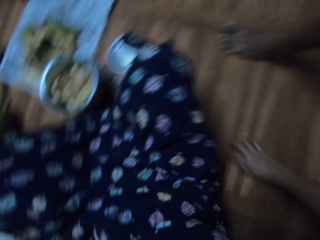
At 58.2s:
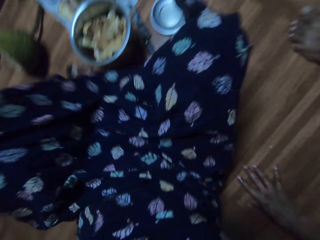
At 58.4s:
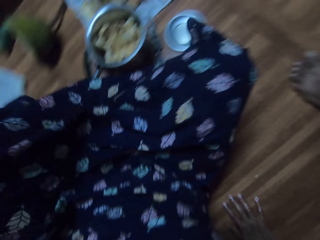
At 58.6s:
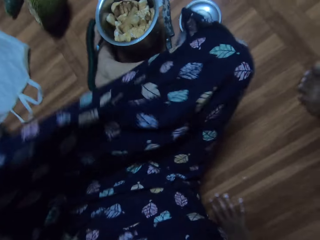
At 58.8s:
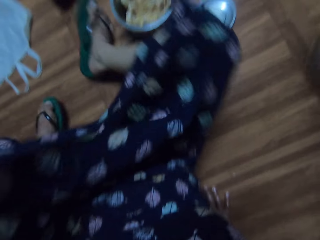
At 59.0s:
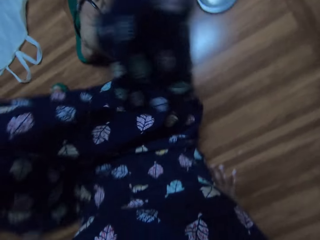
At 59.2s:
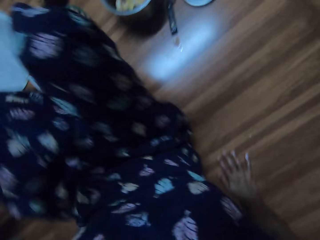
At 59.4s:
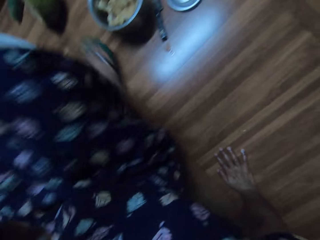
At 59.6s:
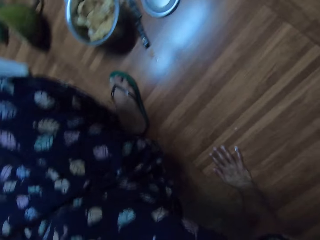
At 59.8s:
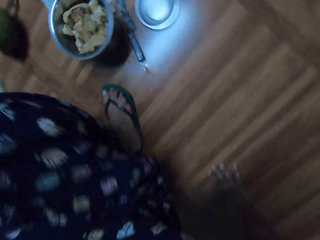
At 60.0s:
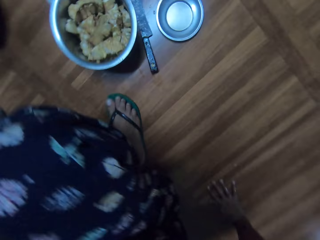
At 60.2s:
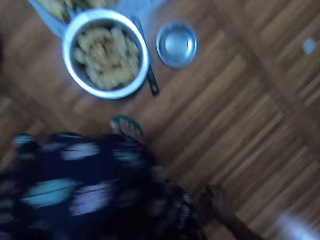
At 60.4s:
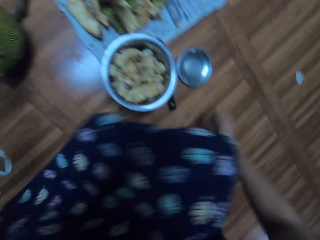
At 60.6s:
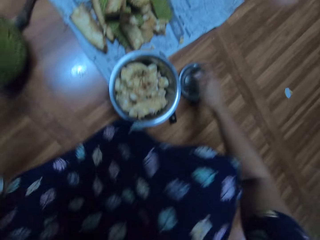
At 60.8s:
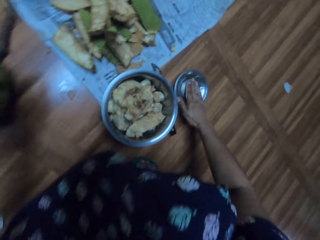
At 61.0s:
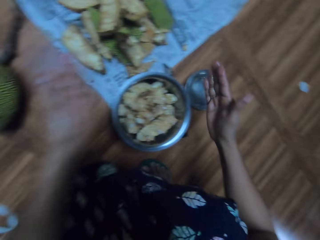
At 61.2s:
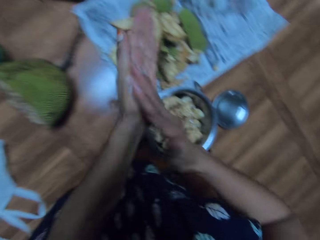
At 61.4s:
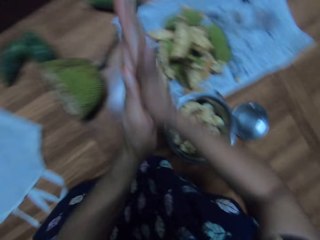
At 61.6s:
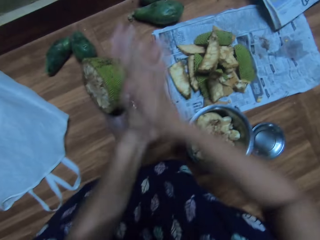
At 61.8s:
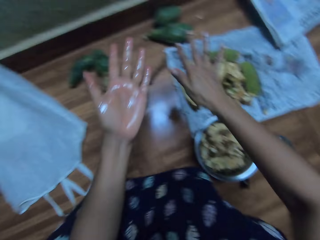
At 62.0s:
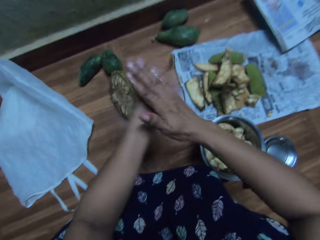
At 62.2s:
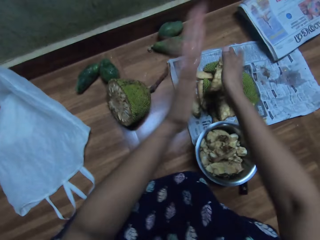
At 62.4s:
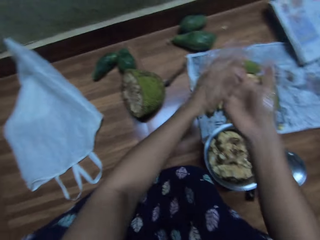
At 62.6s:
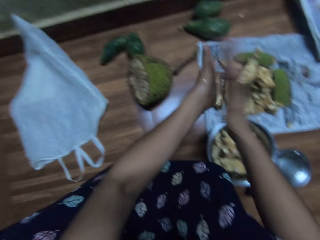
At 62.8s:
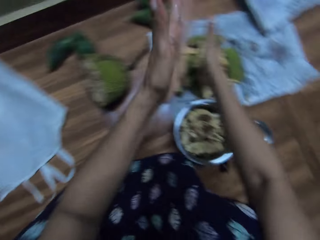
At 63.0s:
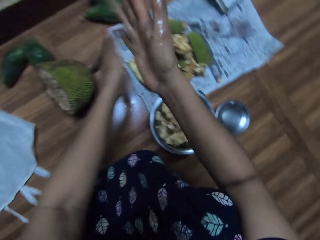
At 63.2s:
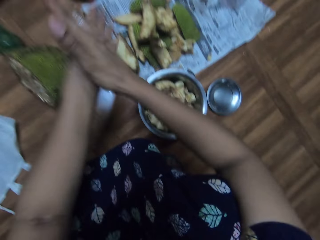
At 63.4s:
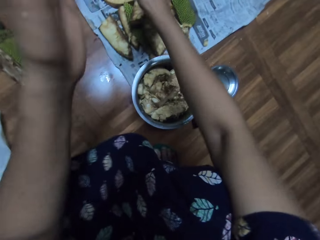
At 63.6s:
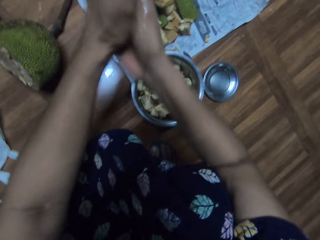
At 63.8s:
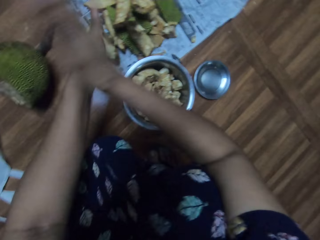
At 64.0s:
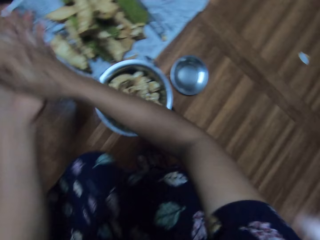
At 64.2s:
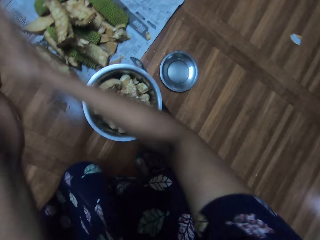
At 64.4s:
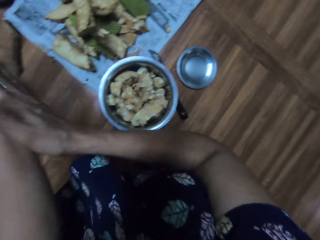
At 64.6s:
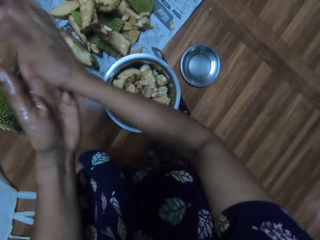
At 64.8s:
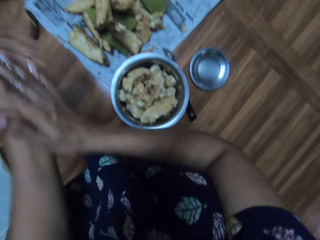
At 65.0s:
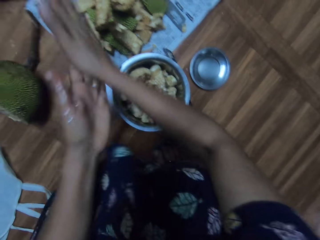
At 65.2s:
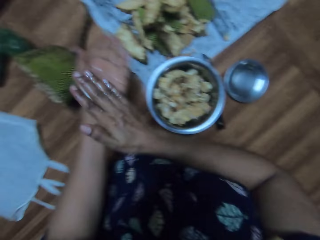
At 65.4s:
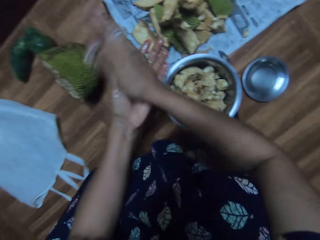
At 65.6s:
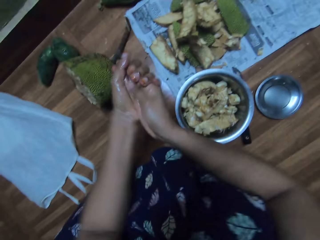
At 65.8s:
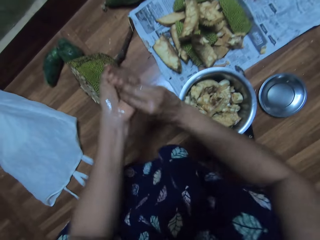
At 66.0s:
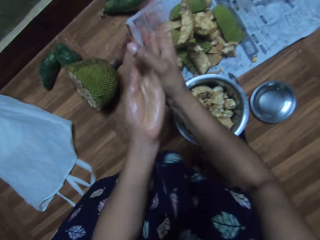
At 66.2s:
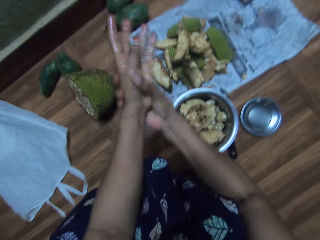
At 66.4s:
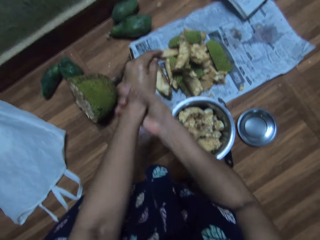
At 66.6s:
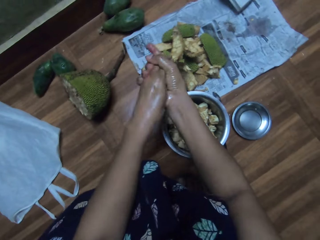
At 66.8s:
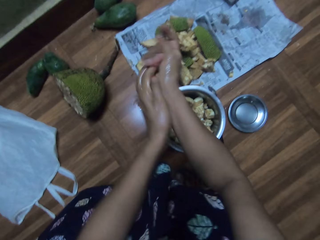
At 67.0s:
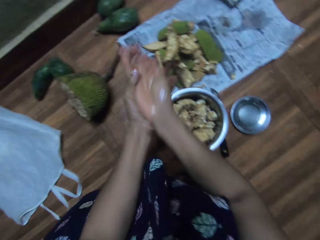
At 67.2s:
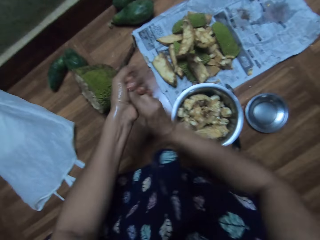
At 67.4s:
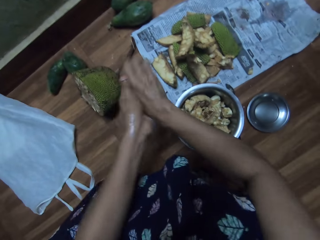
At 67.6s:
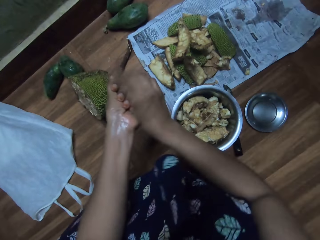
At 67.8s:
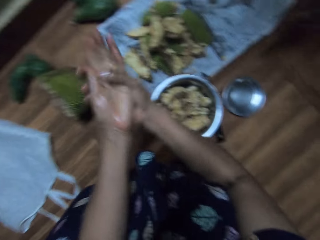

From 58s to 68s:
The camera wearer gets up from the floor with her right hand. She dips her right hand into a plate of water on the floor. She taps the metallic plate. She rubs her hands together. She wipes her hands together. She rubs her hands.

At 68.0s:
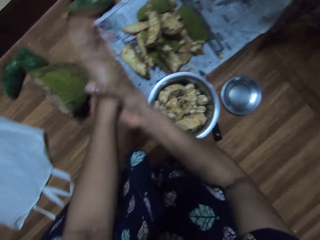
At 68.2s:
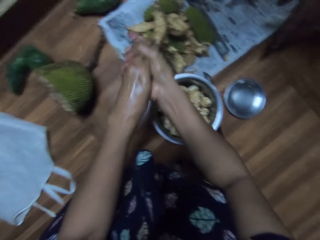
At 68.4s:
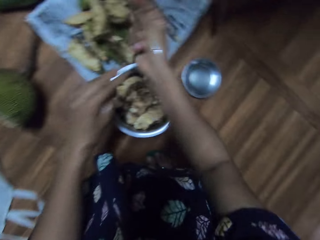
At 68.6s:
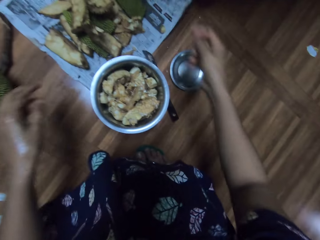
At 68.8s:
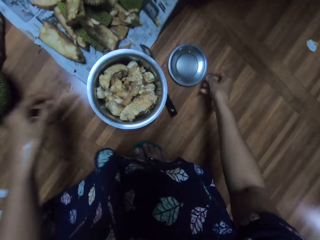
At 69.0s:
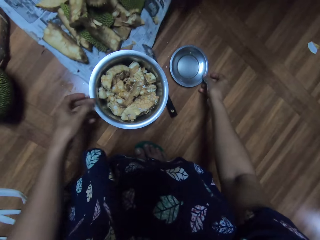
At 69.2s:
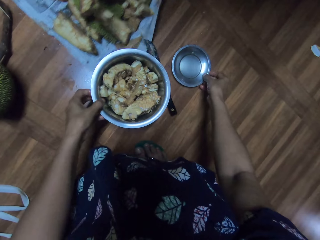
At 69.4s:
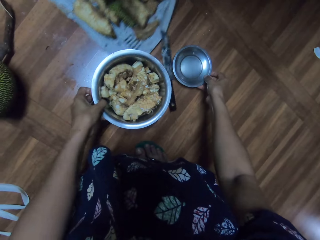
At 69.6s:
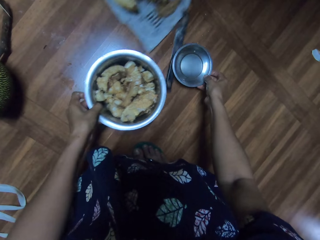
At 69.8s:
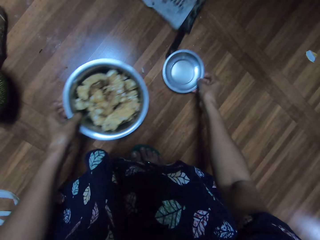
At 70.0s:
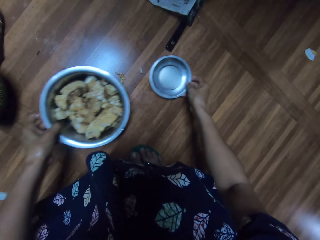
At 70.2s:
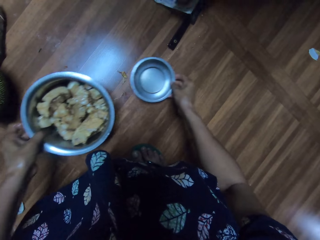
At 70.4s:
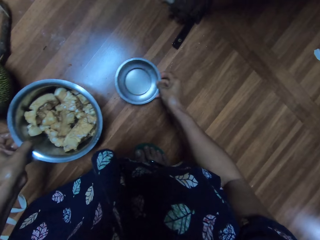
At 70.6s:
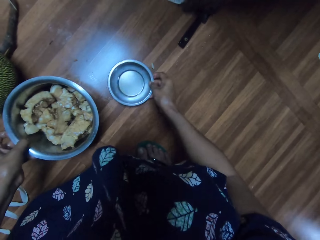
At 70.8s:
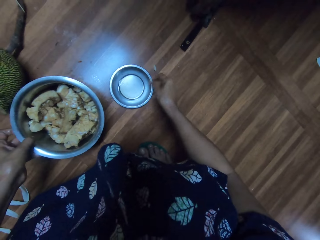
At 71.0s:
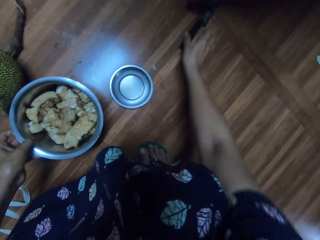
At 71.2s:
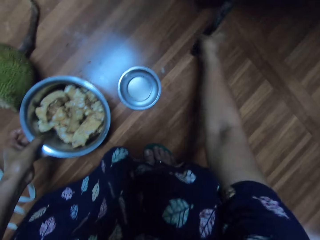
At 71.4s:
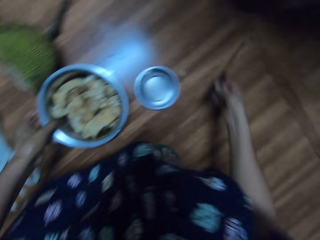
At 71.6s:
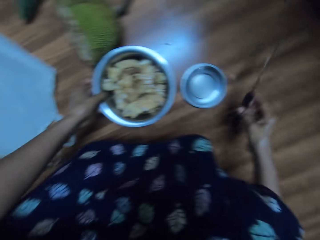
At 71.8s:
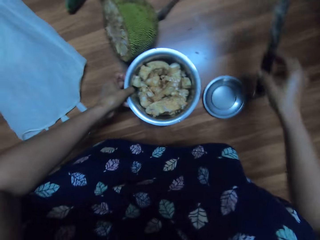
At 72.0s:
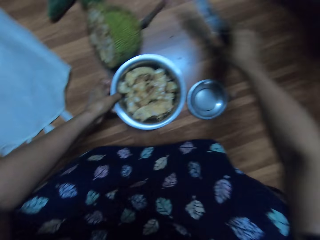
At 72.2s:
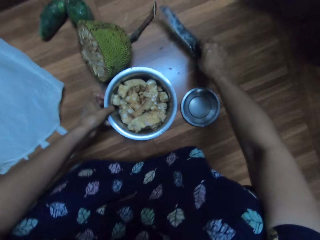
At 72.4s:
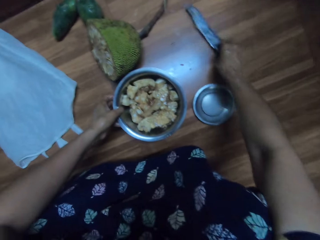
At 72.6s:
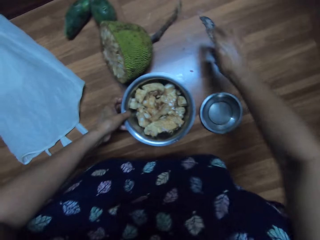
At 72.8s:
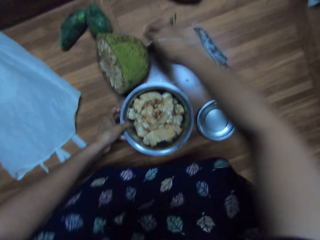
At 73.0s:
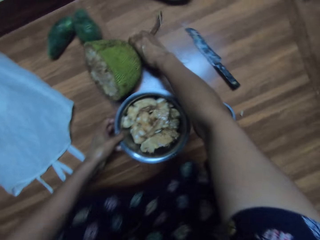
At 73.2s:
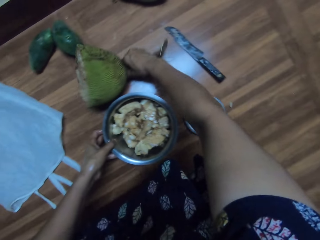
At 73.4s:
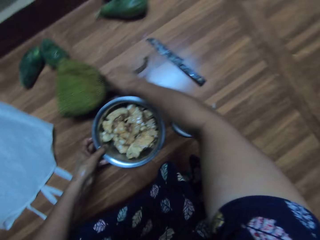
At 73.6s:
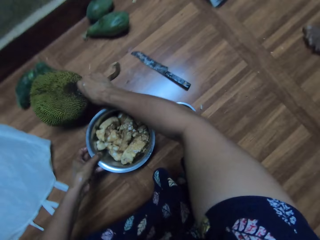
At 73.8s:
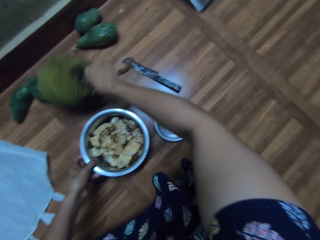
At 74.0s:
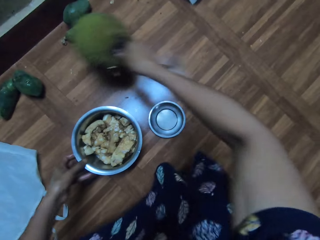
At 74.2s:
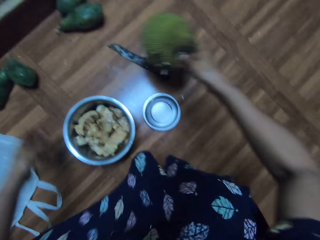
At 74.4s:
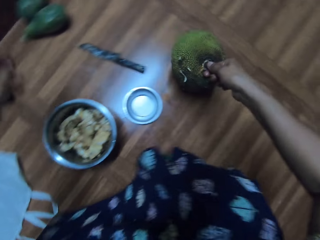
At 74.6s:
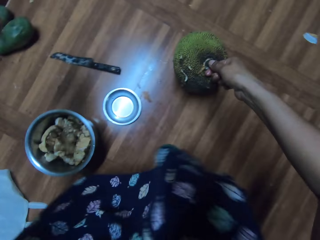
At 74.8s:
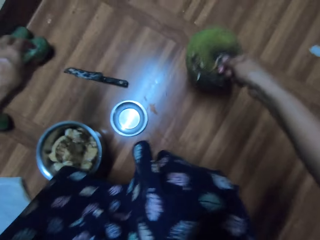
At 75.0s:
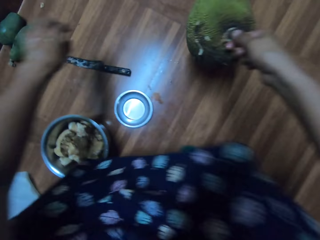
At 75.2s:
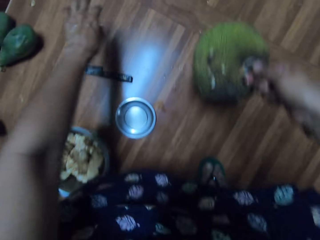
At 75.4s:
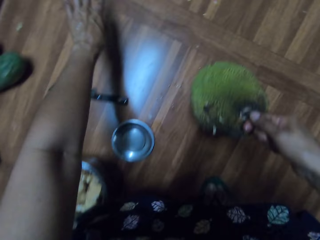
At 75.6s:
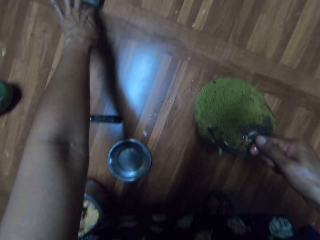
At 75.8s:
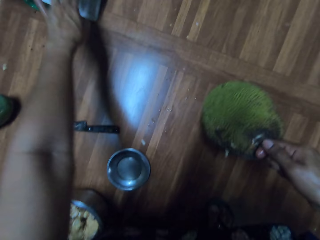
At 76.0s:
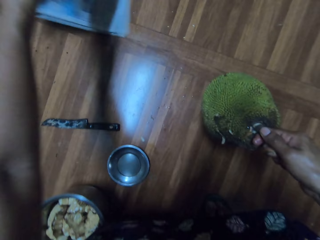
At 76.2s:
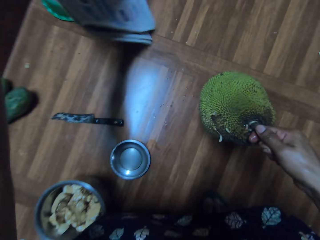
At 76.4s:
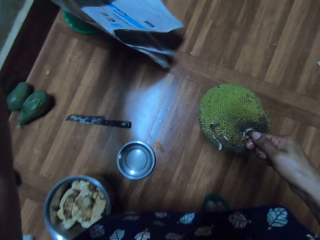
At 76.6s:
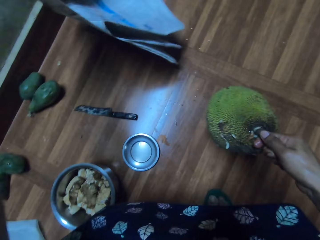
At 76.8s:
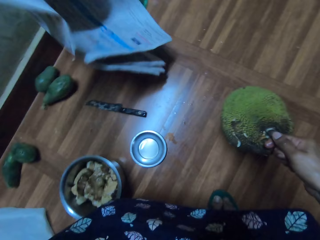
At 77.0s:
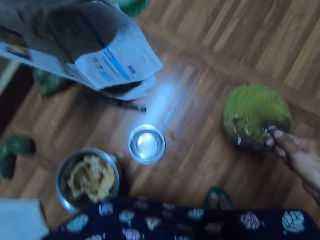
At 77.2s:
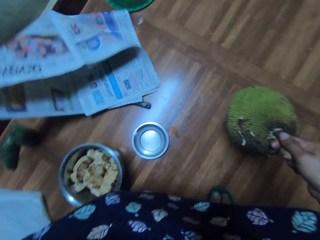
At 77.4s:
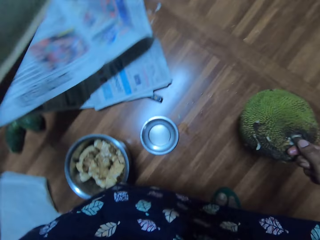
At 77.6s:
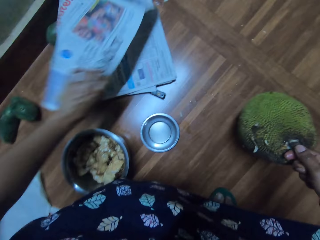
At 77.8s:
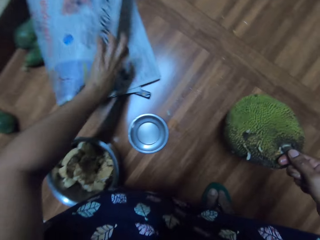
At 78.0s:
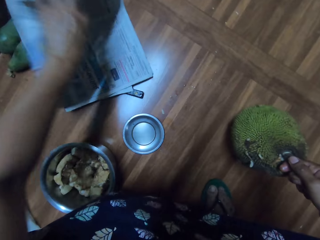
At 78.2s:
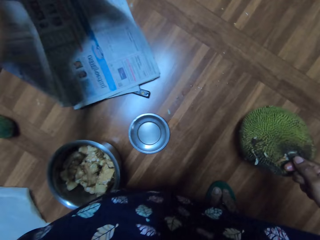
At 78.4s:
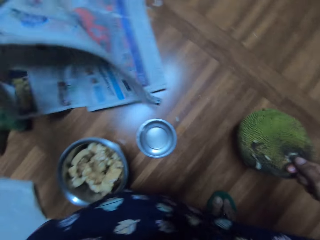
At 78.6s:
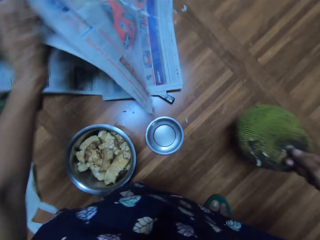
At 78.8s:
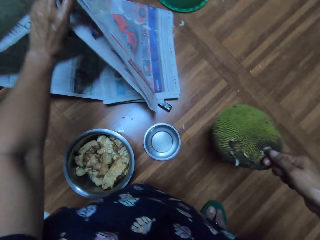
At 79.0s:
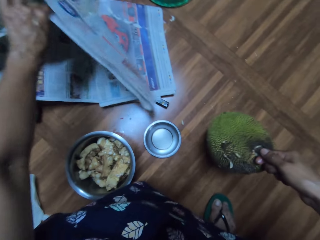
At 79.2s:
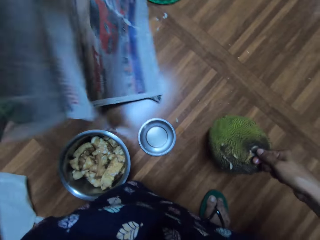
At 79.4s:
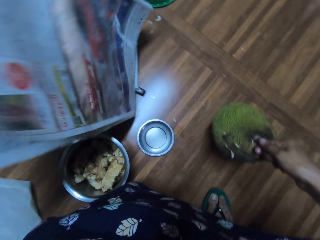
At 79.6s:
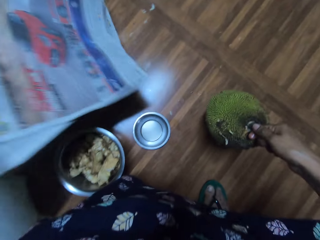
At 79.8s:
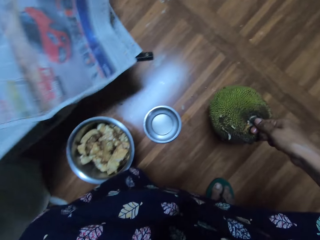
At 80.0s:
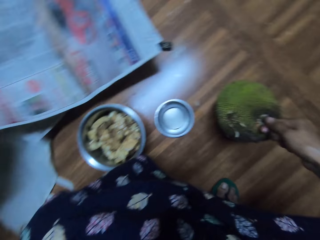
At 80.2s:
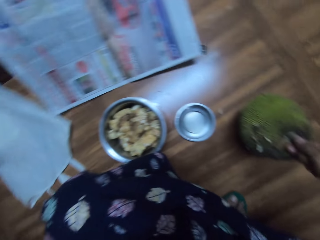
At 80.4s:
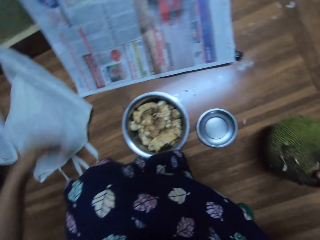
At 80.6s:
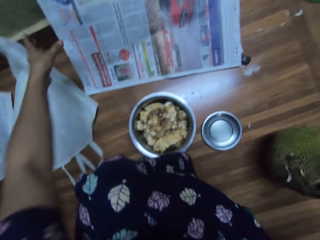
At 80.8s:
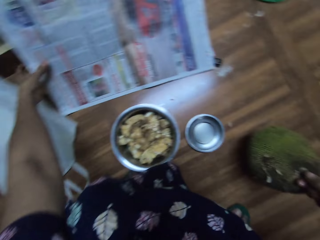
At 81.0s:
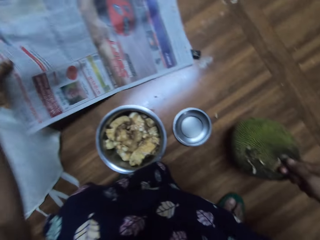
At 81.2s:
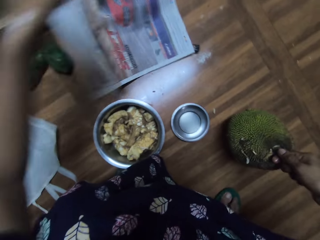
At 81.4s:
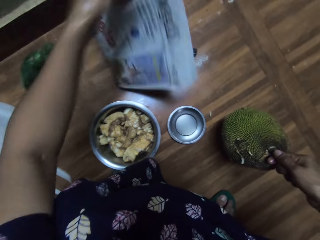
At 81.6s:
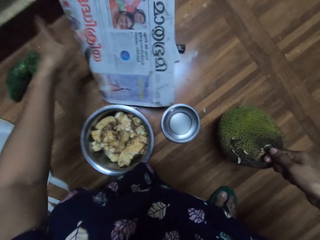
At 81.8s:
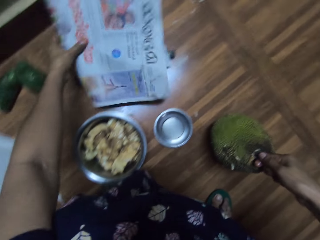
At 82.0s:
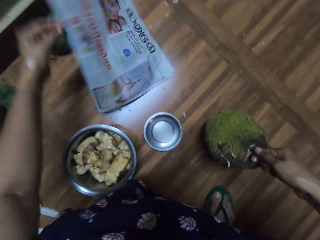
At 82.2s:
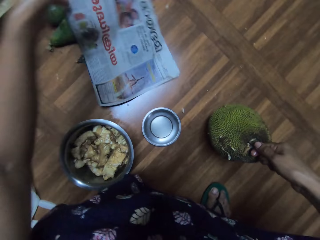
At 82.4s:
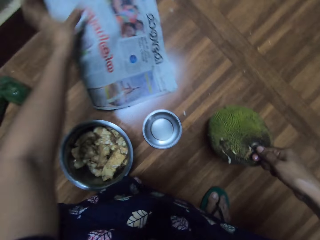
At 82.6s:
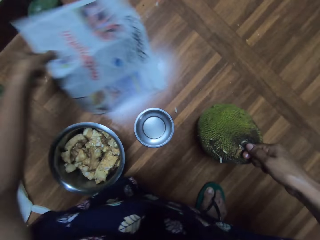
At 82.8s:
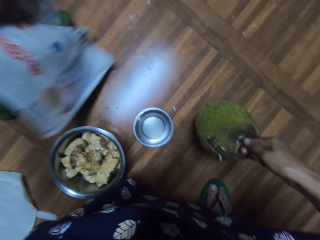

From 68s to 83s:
The camera wearer moves the plate of water from the floor with her right hand. A woman moves the paper and outer layer of the breadfruit with both hands. The camera wearer moves the bowl with endocarps from the floor with her left hand. The woman folds the edge of the paper with her left hand. The camera wearer picks the knife from the floor with her right hand. She drops the knife on the floor with her right hand. She carries the breadfruit from the floor with her right hand. She picks a newspaper from the floor with her left hand. She folds a leaf from the newspaper with her left hand.
